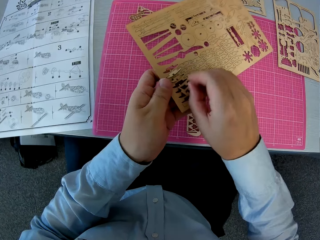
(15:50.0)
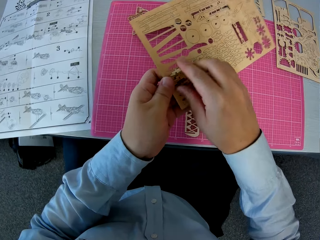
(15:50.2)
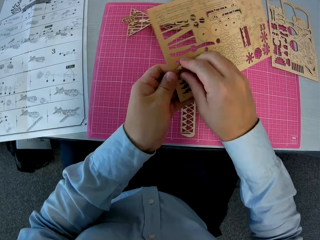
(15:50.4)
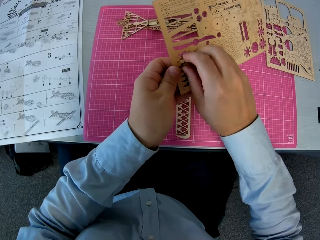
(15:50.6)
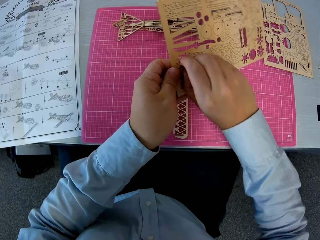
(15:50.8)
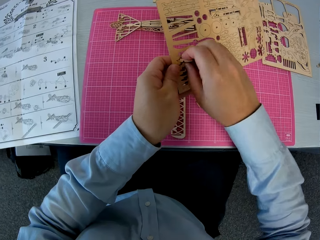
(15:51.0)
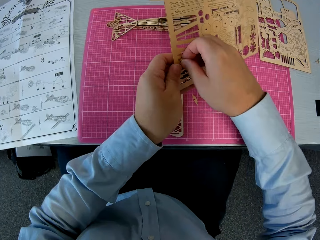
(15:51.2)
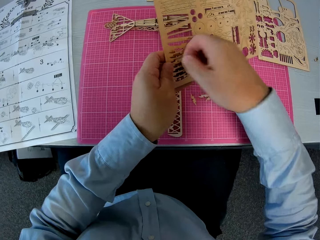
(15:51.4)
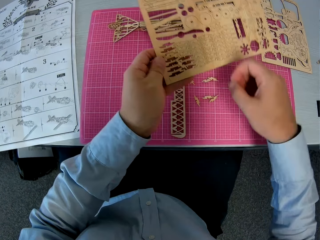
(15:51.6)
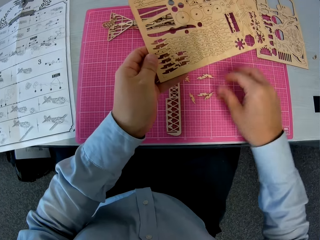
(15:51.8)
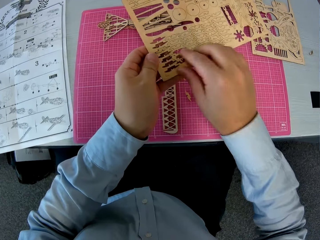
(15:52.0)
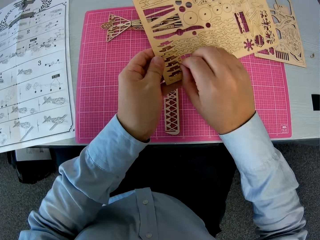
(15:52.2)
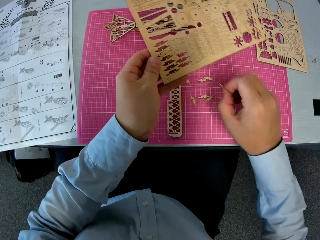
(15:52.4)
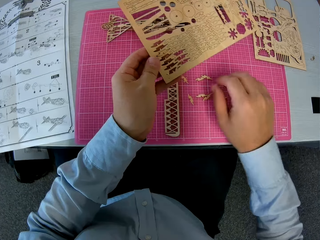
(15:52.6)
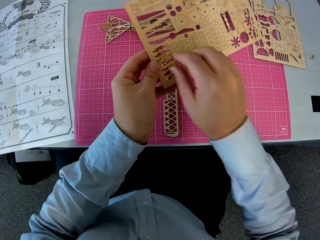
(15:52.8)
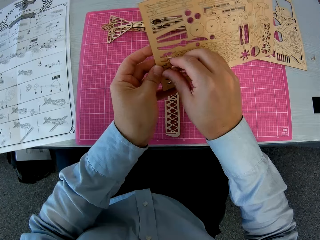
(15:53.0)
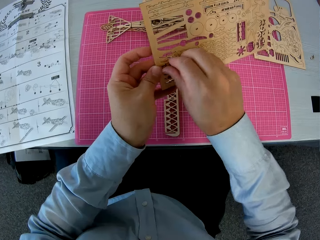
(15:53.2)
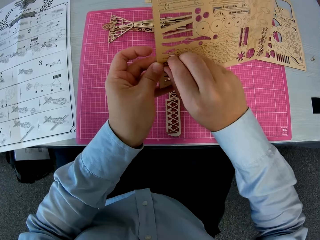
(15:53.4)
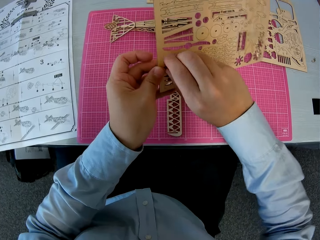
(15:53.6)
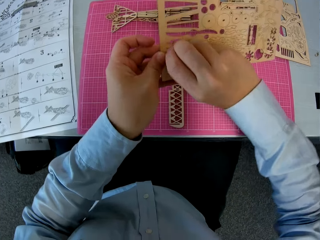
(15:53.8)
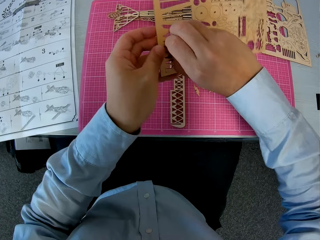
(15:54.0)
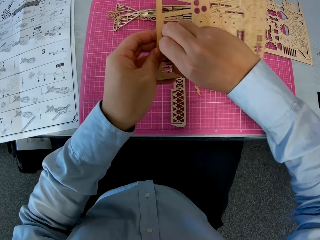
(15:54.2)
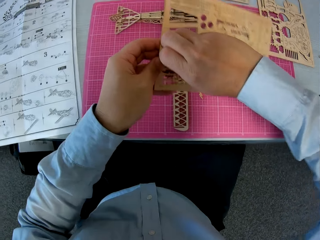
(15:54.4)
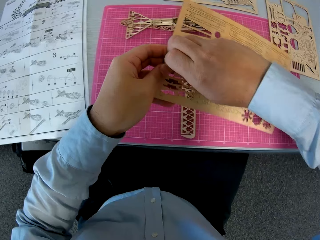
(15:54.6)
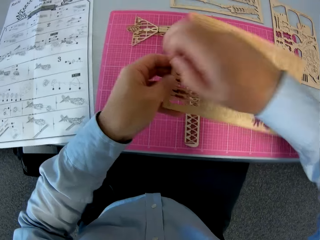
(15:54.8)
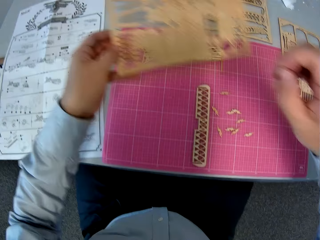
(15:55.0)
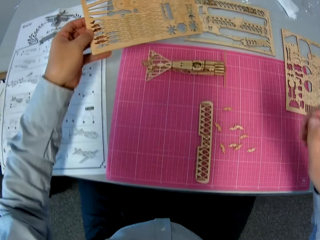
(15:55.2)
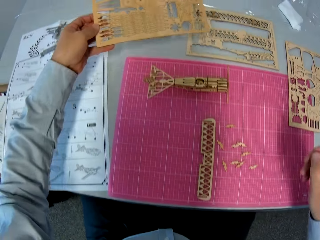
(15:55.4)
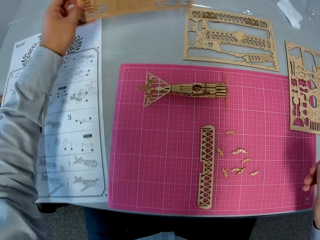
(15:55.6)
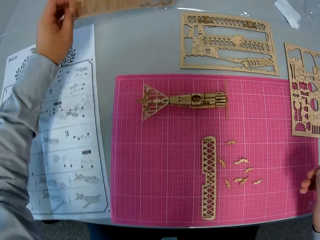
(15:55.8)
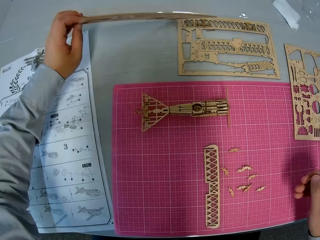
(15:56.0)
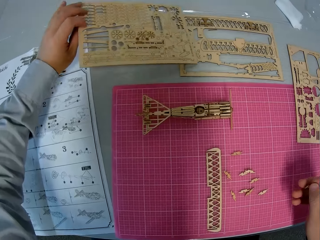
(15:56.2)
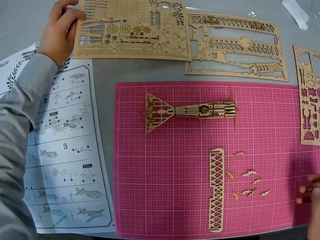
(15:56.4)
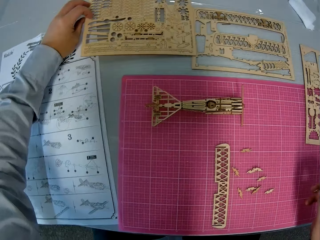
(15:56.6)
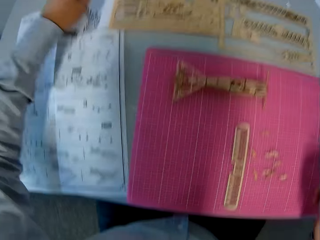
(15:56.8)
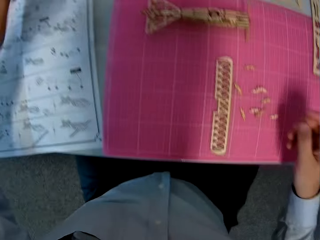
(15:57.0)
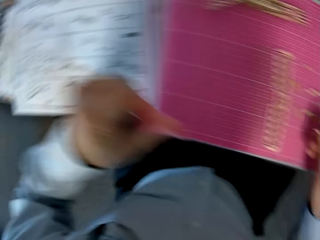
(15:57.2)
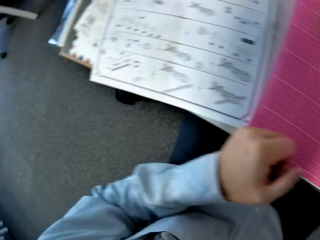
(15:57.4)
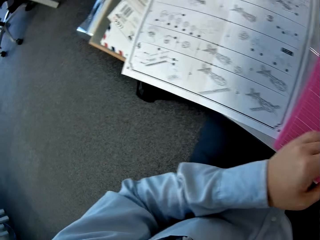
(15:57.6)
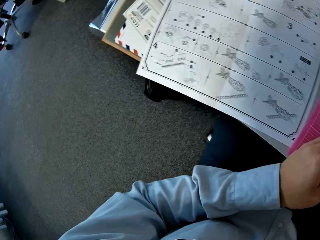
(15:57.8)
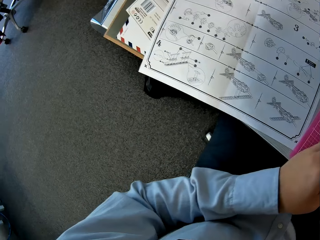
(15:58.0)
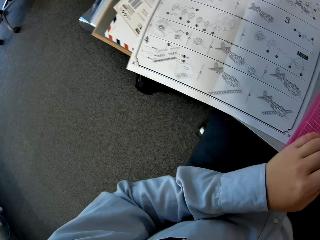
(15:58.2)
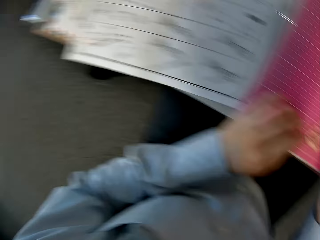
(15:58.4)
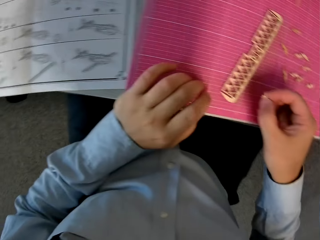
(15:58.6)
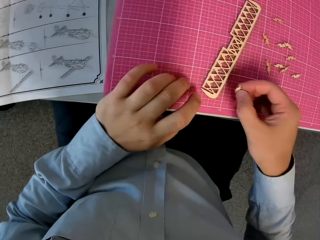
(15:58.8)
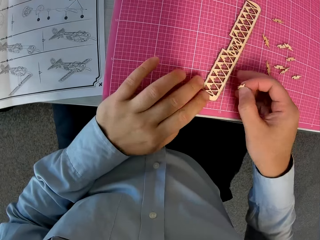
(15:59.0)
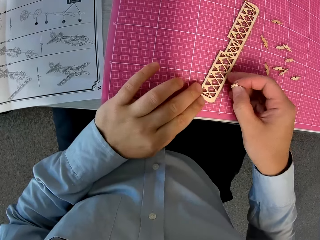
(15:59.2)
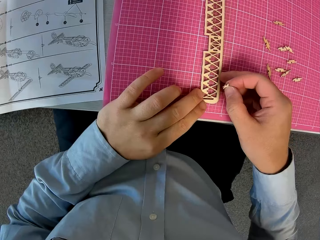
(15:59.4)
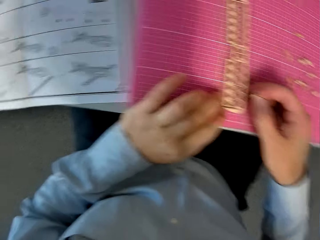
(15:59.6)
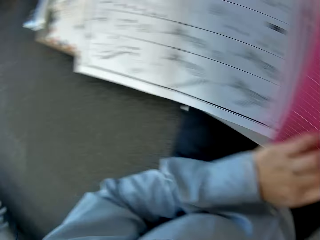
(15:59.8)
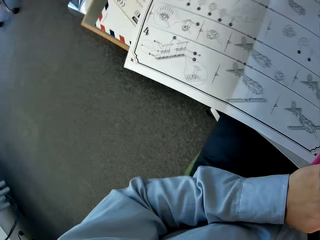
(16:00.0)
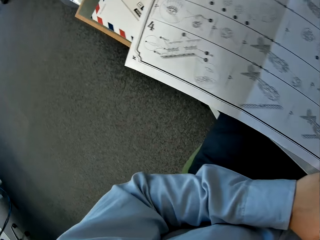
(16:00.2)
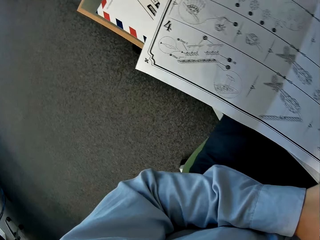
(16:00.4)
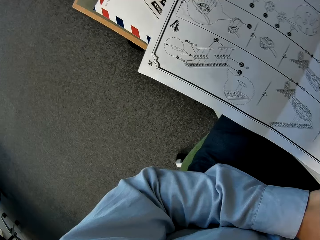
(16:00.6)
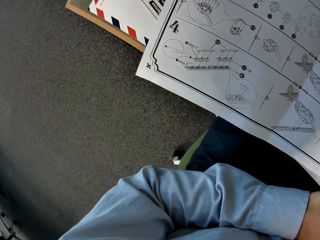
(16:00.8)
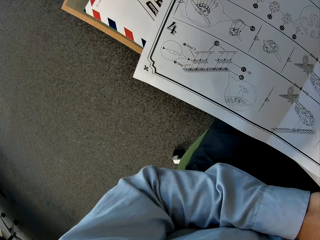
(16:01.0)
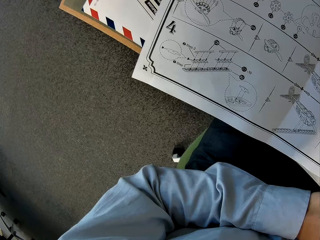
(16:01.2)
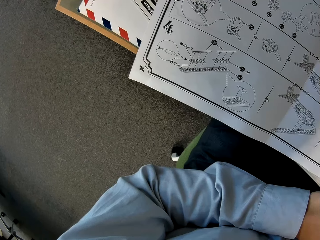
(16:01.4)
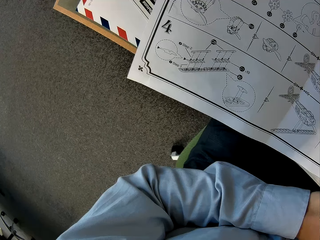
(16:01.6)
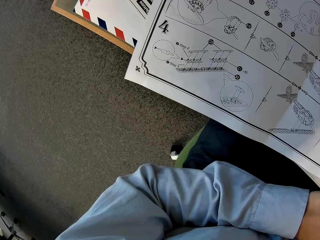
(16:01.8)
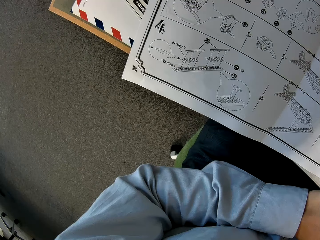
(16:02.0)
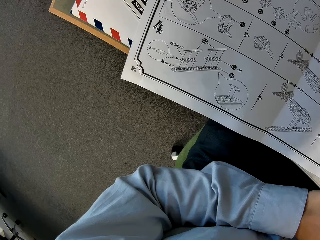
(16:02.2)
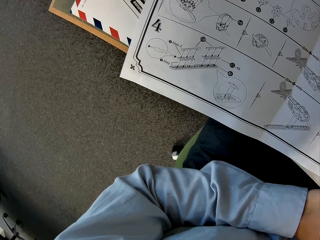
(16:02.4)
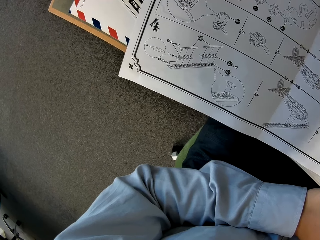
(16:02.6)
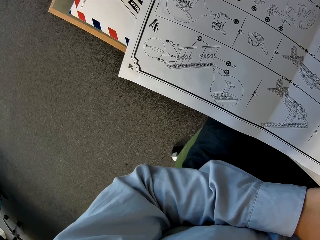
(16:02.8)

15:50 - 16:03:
The camera wearer puts the airplane model part on the table. They remove the airplane model part from something. They put the airplane model part on the table. They remove the airplane model part from something. They place the wooden sheet on the table beside the instruction manual. They glance at the instruction manual on the table. They assemble the airplane model. They glance at the wooden piece on the cutting sheet. They glance at the instruction manual on the table.

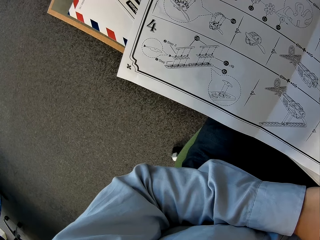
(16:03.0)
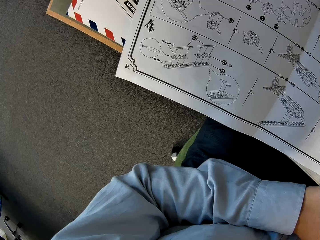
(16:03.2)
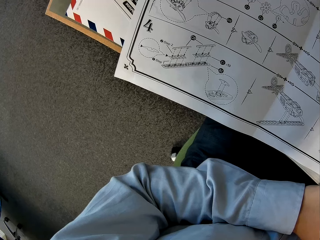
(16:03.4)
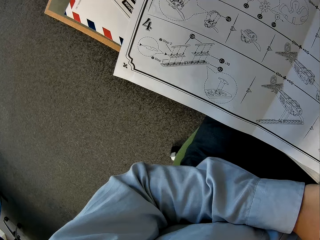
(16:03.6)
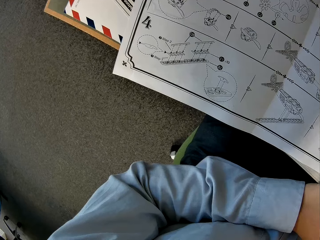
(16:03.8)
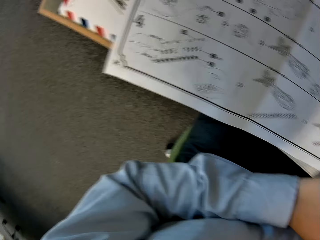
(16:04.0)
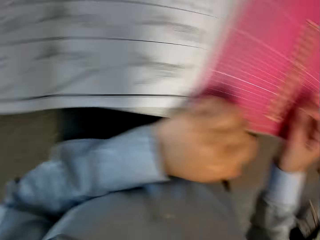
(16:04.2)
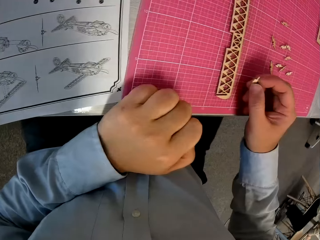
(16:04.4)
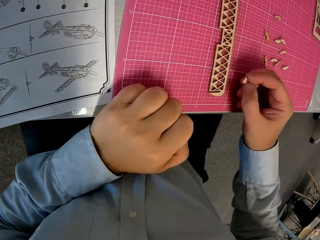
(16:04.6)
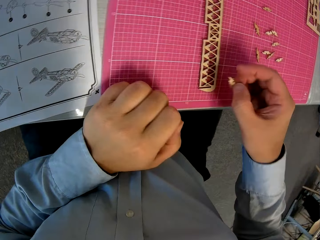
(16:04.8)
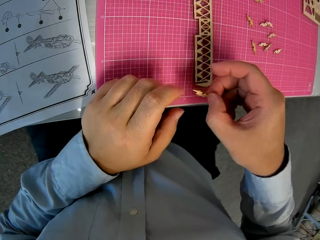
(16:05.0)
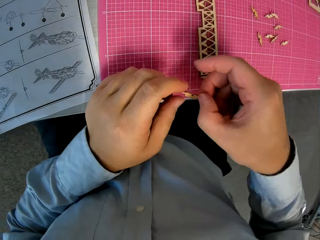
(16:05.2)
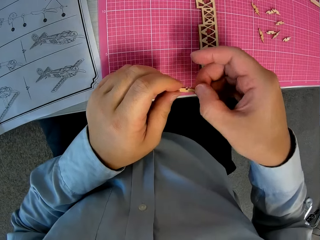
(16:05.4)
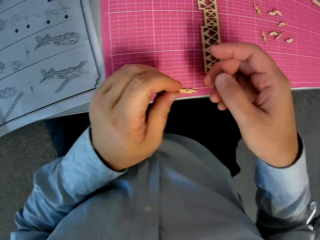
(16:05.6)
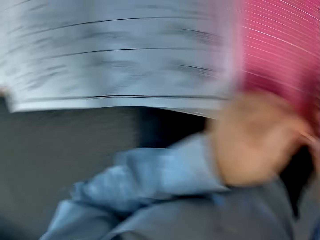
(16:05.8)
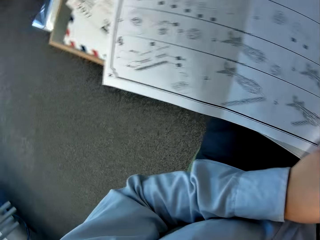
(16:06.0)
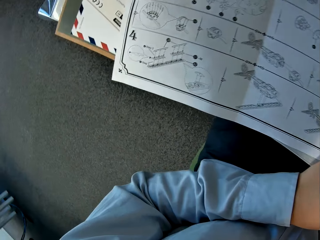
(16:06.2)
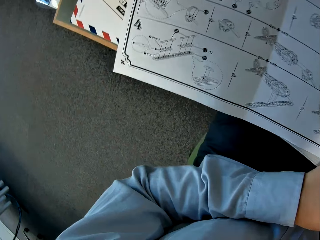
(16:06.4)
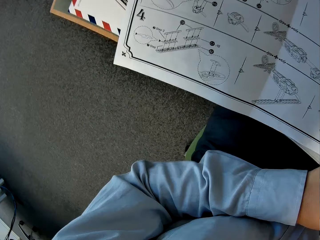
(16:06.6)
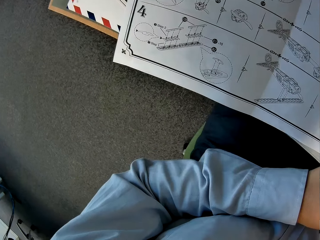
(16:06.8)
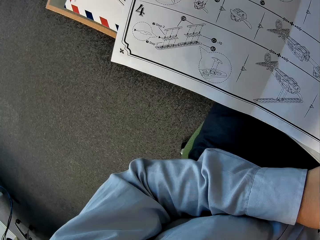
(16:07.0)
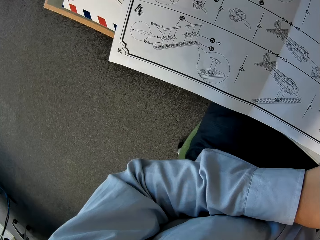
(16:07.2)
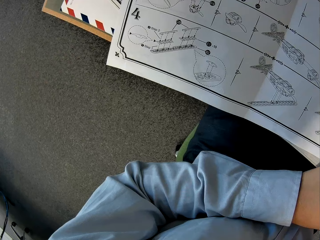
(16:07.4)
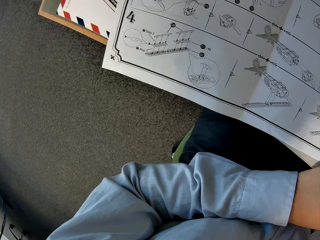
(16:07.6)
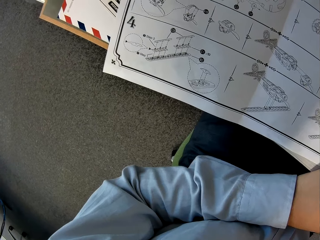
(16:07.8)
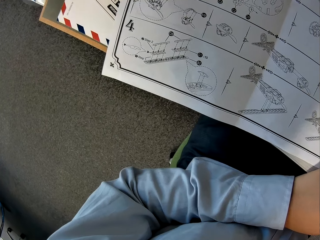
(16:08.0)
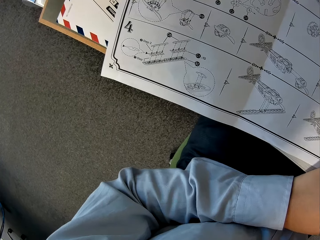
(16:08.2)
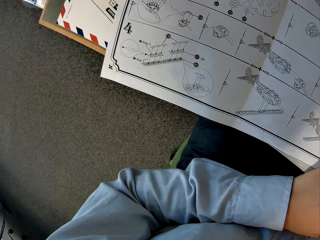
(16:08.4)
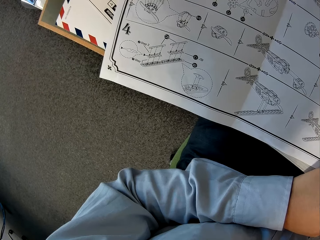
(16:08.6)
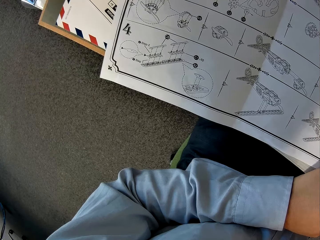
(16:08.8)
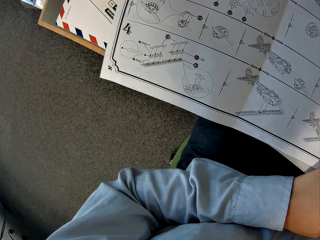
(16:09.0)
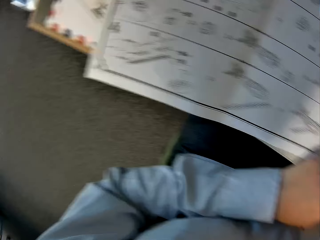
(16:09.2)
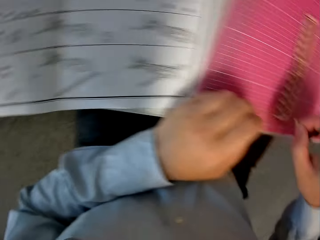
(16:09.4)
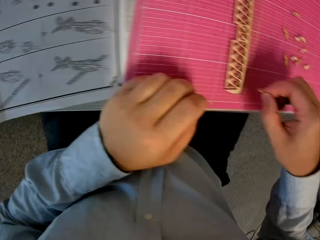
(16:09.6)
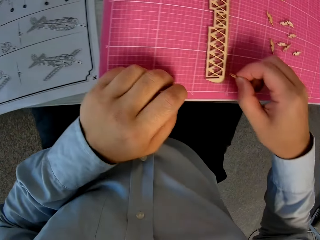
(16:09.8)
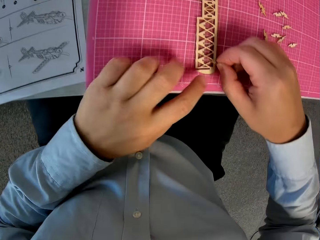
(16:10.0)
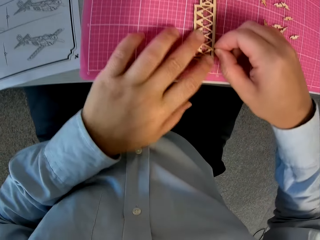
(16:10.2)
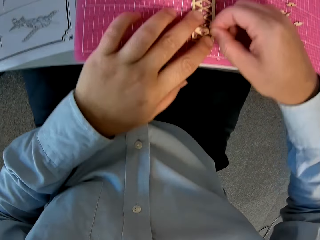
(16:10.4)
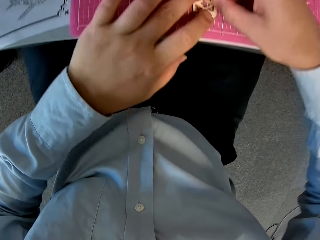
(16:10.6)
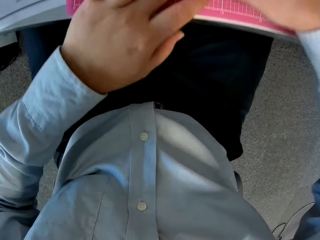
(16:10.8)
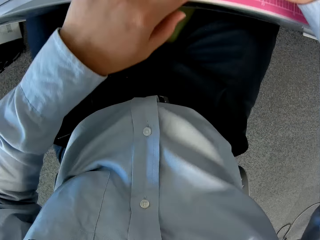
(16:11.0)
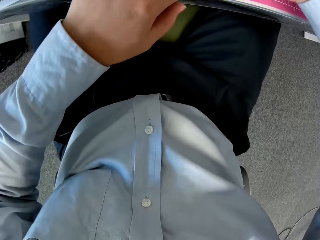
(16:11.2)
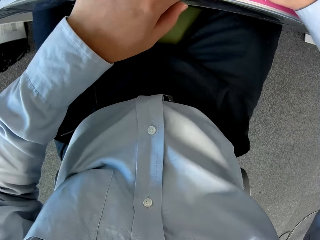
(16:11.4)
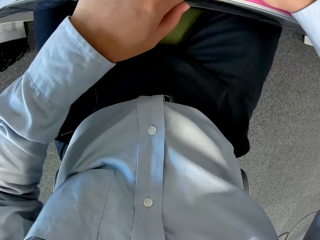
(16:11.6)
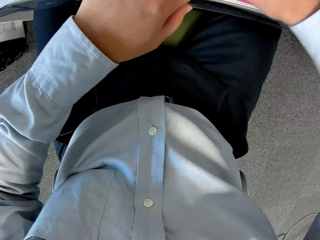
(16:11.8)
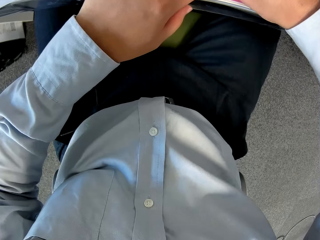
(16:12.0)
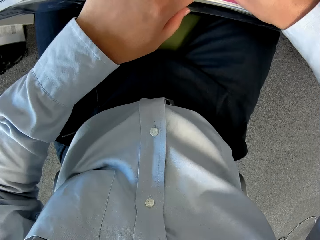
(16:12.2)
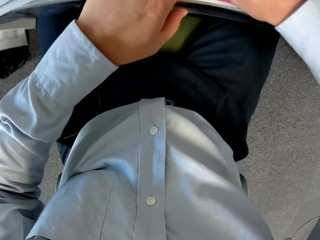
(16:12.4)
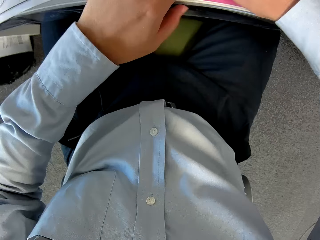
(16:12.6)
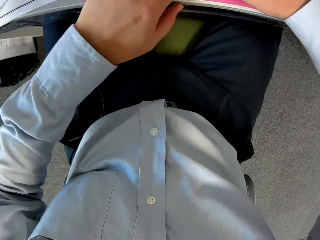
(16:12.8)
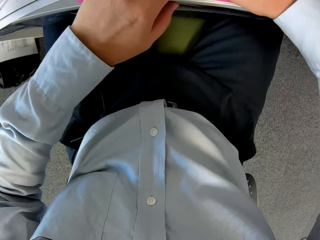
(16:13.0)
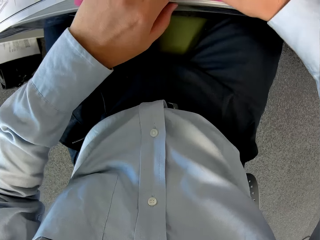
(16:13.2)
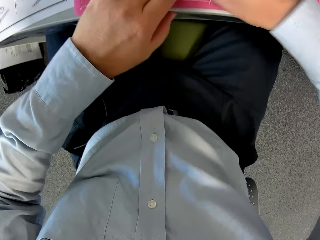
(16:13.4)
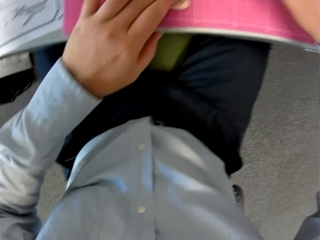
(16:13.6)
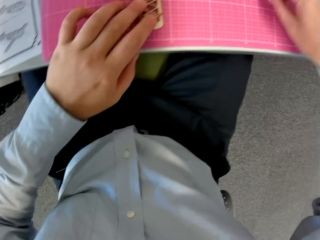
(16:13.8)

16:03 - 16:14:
The camera wearer passes the wooden piece in his right hand to his left hand. He glances at the instruction manual on the table. He attaches the wooden piece to a wooden piece on the cutting sheet.
